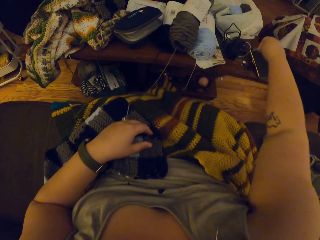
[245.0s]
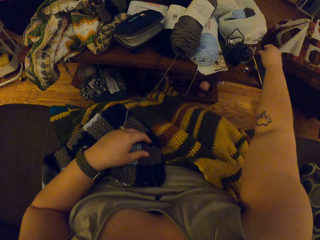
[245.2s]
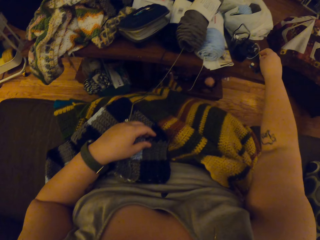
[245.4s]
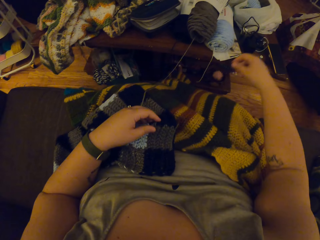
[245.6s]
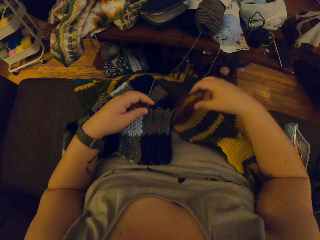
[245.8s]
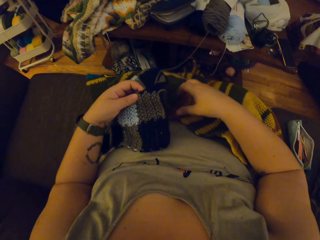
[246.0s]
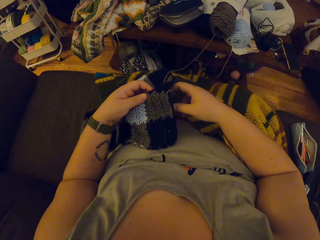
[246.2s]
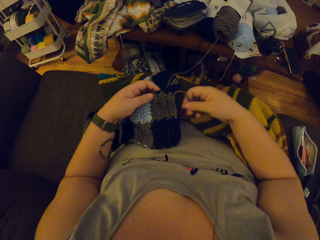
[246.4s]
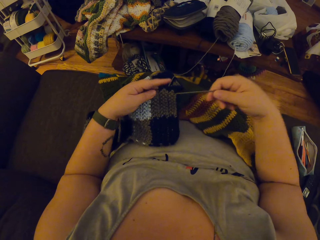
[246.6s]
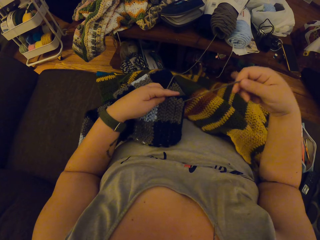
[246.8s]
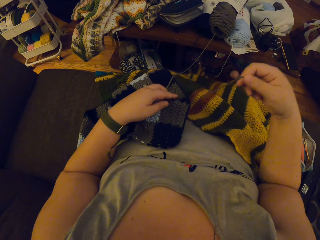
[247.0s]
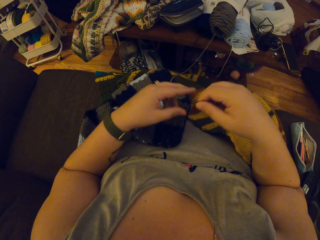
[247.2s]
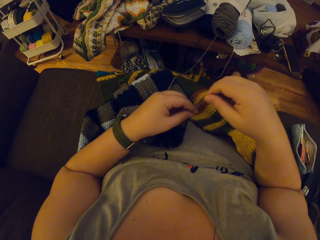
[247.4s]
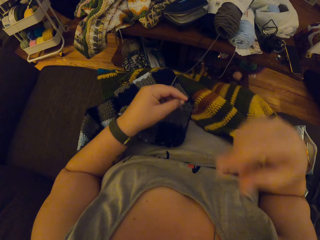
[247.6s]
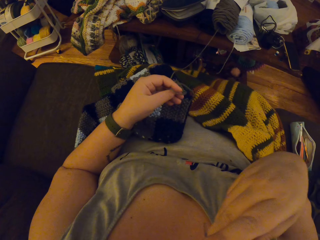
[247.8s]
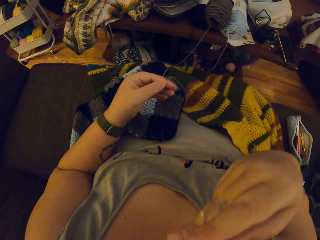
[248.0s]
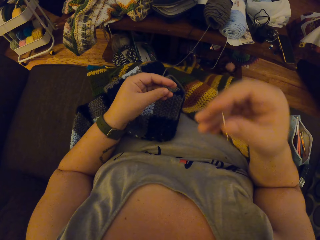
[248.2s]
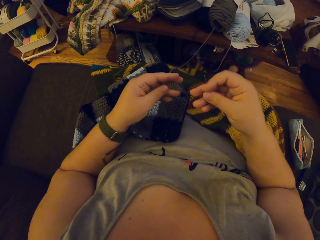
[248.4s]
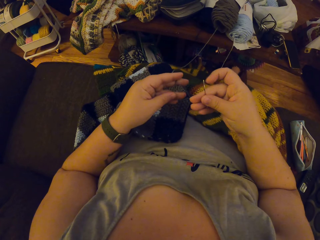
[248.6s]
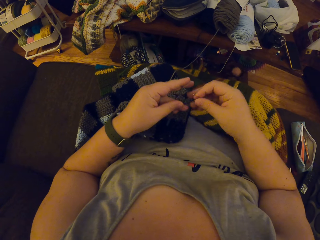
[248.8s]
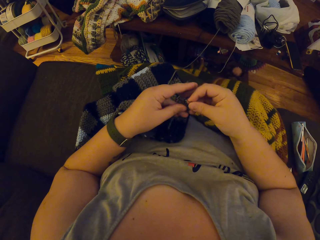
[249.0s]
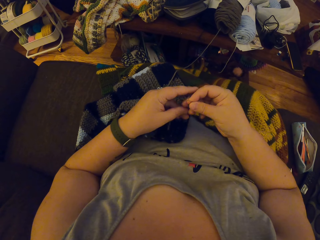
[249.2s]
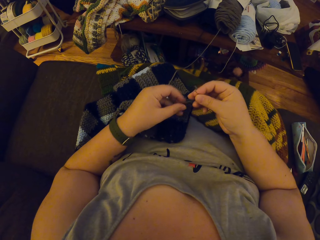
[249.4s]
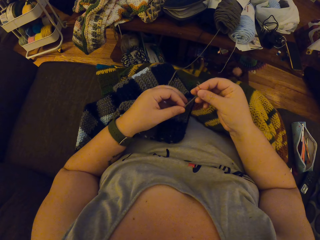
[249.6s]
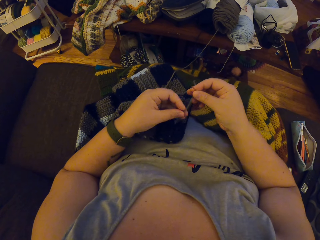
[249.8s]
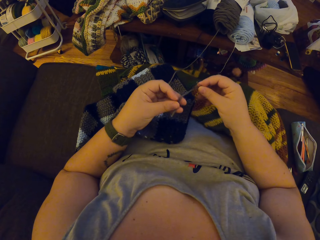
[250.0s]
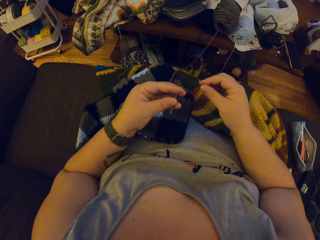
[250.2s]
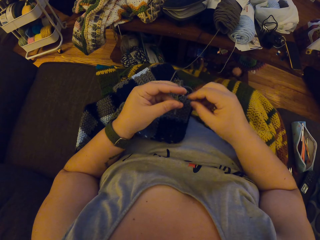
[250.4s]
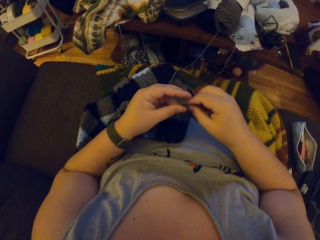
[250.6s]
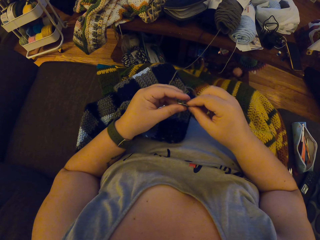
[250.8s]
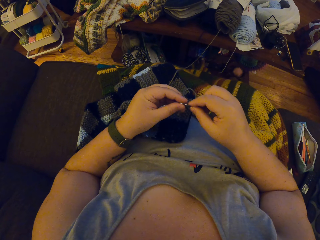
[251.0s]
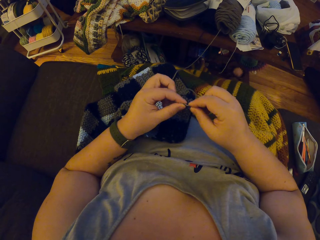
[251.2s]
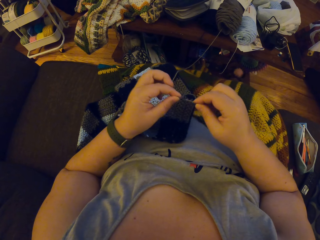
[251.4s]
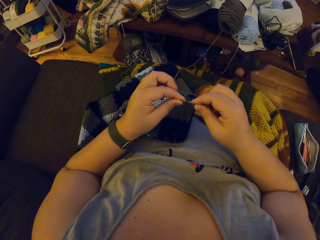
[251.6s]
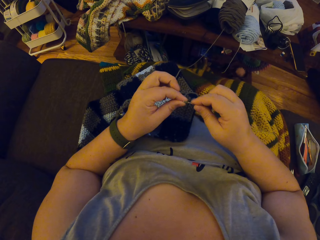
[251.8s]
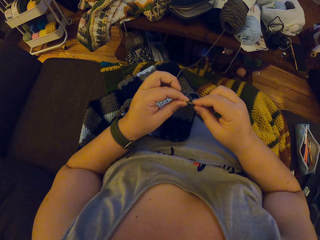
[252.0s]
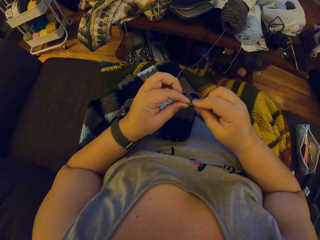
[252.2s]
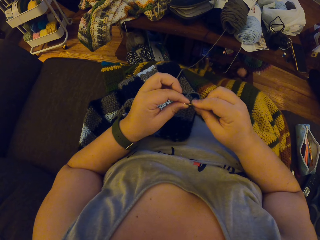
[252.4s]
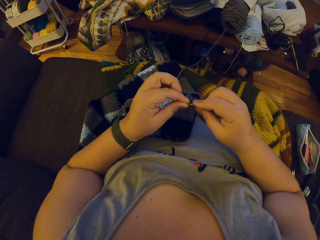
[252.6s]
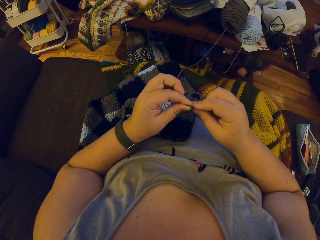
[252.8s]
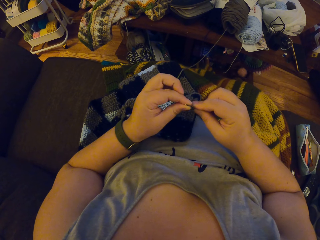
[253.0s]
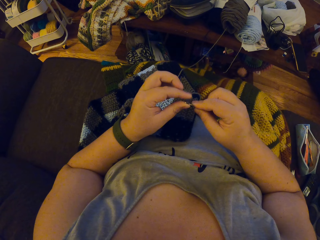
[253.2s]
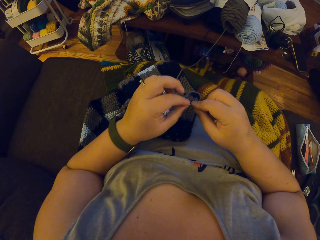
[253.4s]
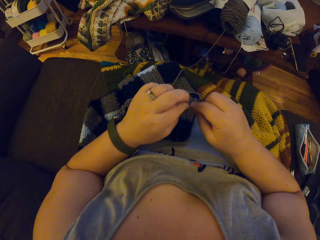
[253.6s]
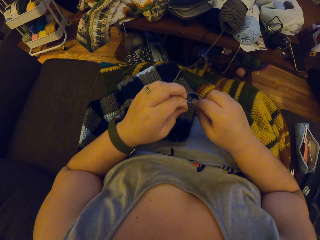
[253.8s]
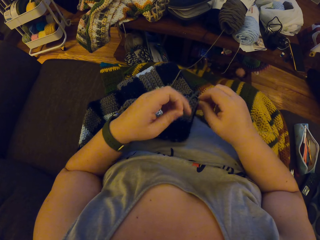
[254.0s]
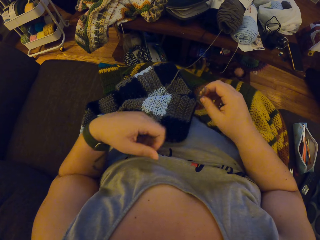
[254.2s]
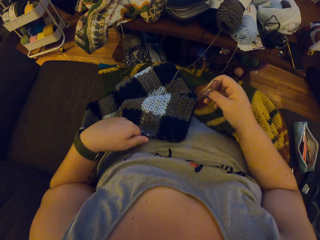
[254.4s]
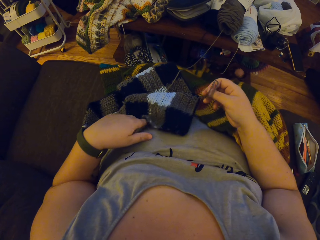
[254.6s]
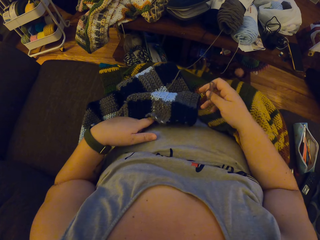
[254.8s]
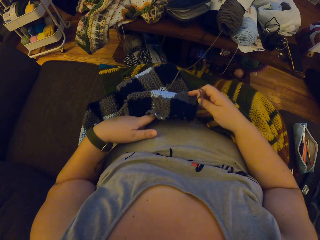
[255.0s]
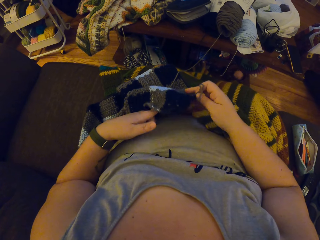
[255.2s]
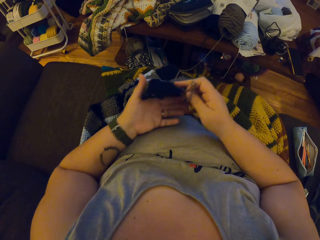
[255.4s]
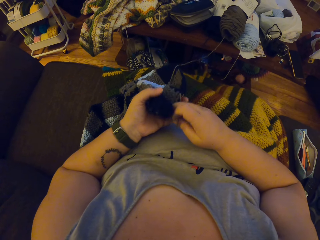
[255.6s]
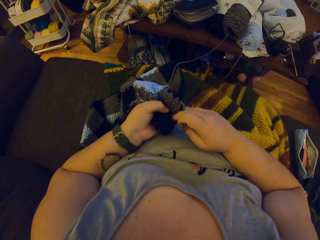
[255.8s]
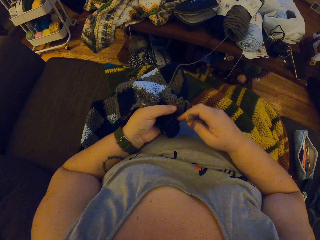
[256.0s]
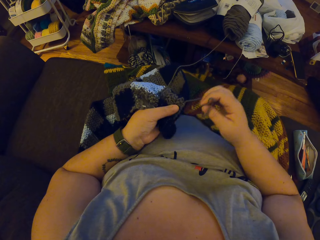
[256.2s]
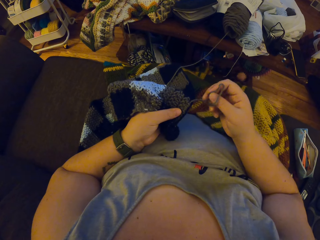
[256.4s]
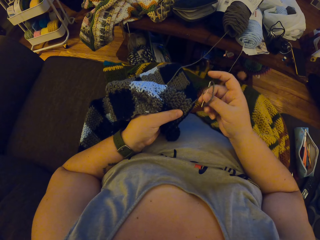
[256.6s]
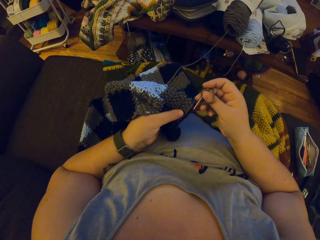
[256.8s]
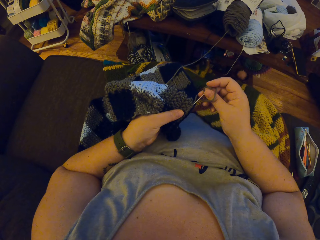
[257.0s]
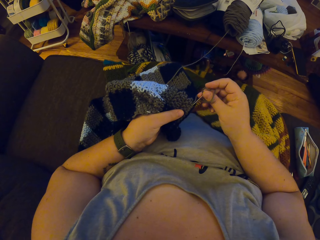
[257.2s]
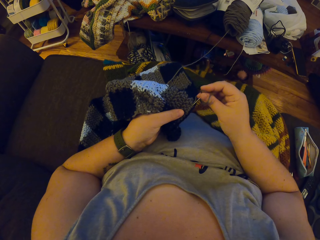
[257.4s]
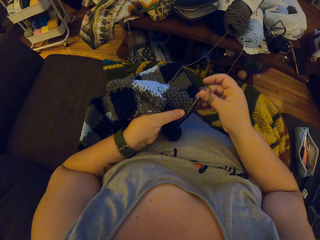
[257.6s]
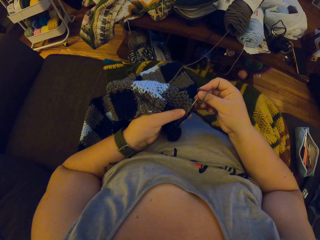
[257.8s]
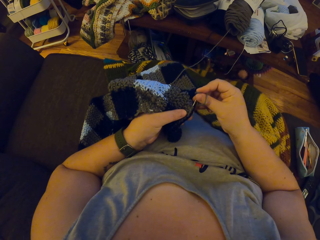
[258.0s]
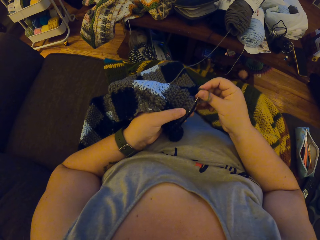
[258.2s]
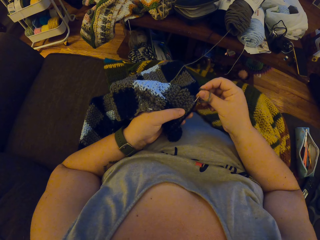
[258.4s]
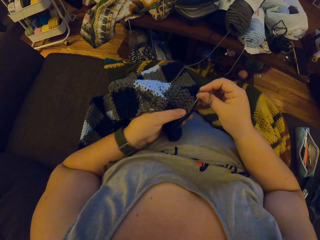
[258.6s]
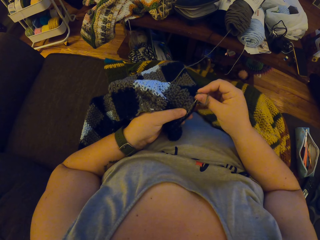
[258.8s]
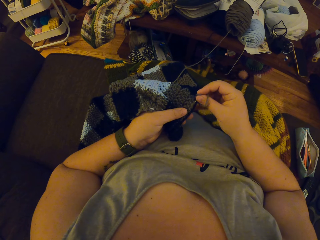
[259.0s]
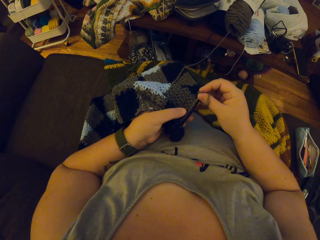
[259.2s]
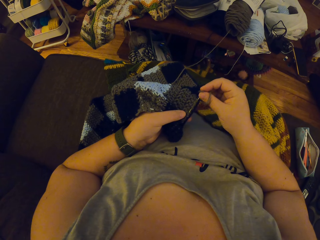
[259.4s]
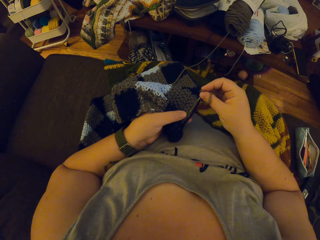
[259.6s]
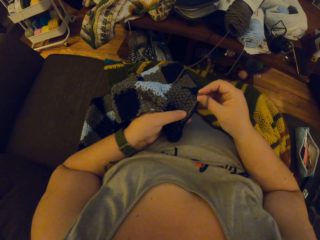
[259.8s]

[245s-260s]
The camera wearer drops the piece of yarn on the table. She pulls the yarn on the crochet. She passes the yarn to her left hand. She removes the needle from her mouth. She puts the yarn through the needle hole. She holds a fabric. She picks up the crochet on her belly with her left hand. She threads the fabric. She seams the crochet with the needle.

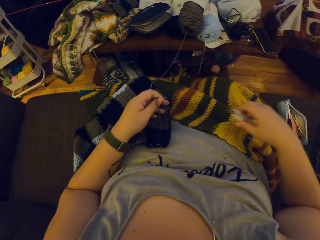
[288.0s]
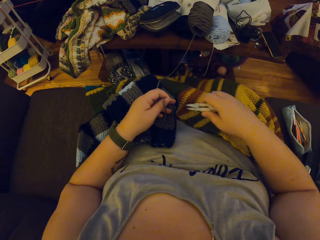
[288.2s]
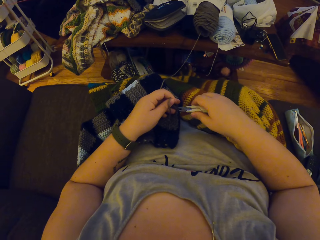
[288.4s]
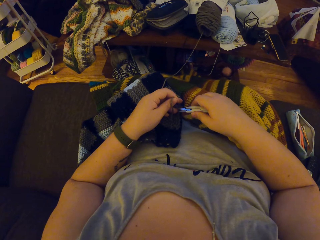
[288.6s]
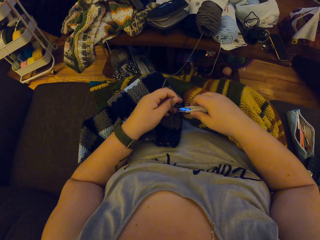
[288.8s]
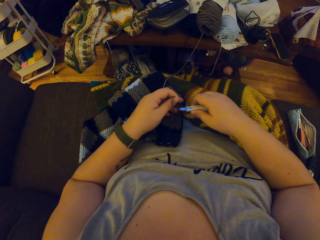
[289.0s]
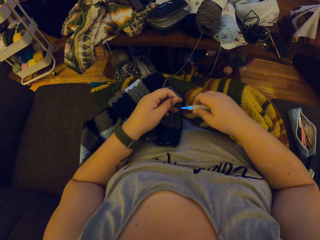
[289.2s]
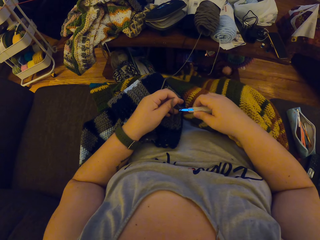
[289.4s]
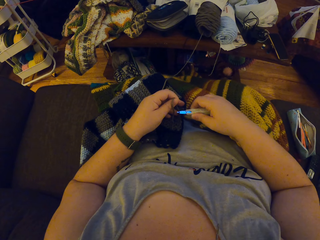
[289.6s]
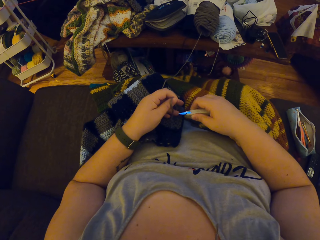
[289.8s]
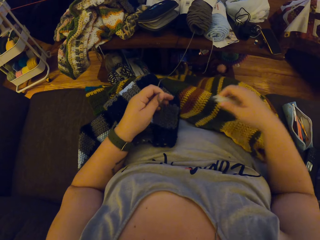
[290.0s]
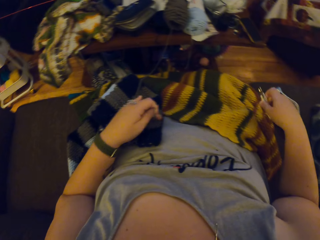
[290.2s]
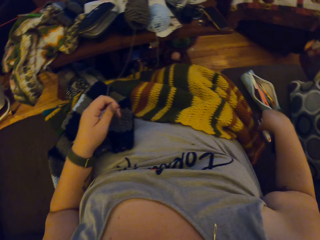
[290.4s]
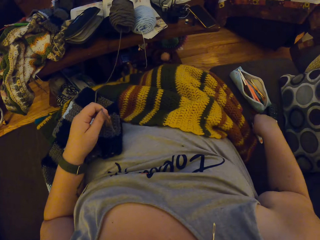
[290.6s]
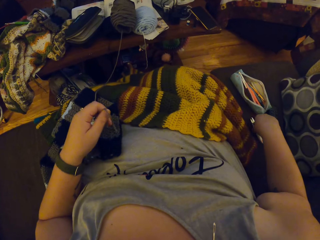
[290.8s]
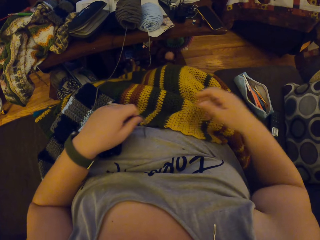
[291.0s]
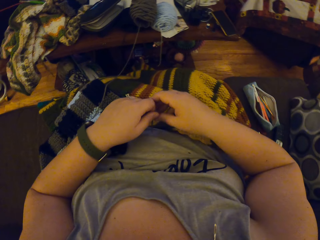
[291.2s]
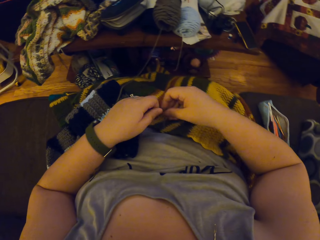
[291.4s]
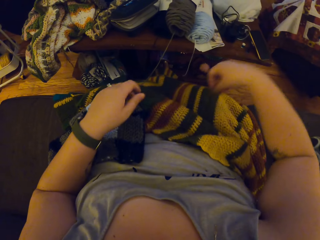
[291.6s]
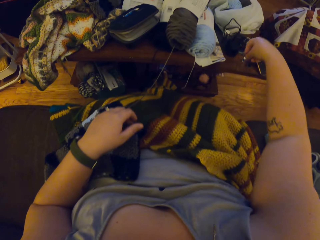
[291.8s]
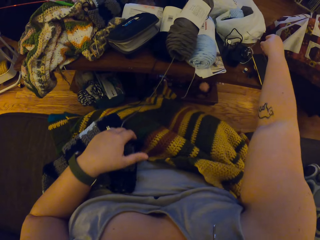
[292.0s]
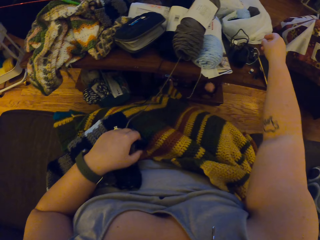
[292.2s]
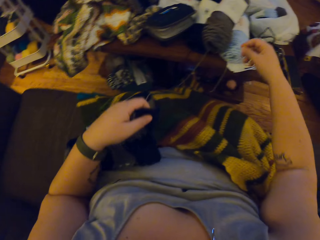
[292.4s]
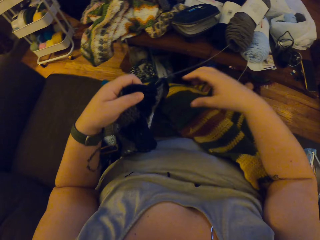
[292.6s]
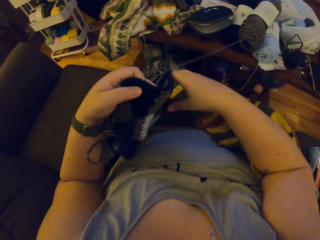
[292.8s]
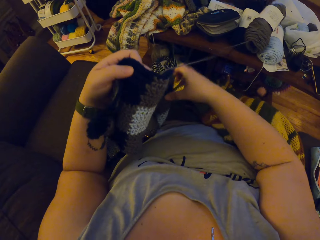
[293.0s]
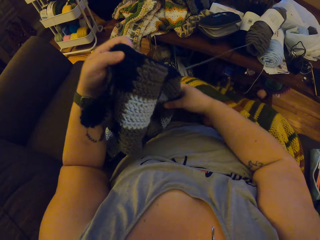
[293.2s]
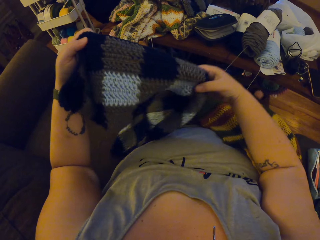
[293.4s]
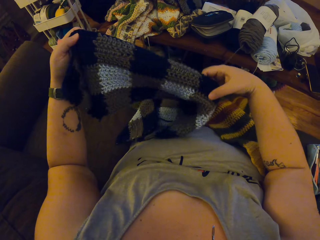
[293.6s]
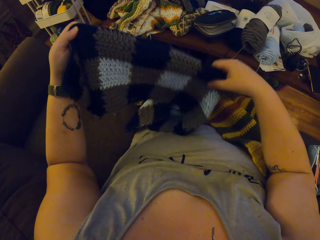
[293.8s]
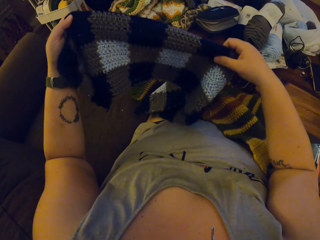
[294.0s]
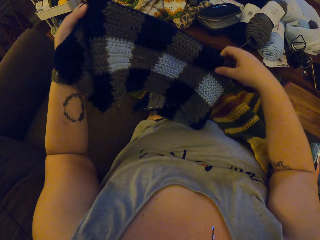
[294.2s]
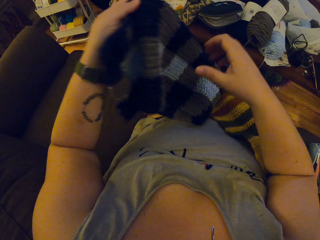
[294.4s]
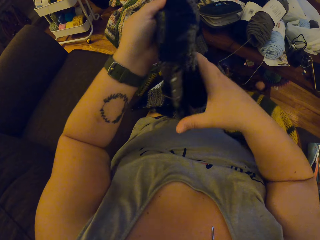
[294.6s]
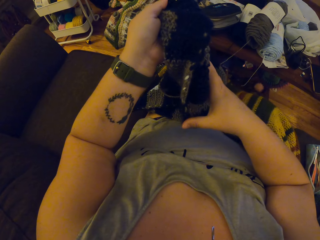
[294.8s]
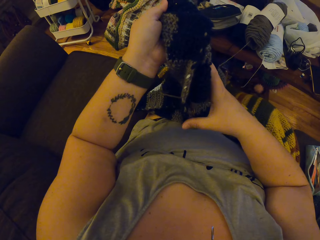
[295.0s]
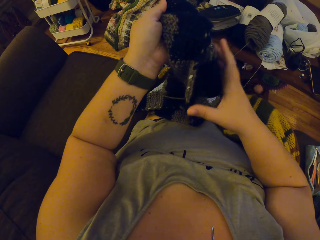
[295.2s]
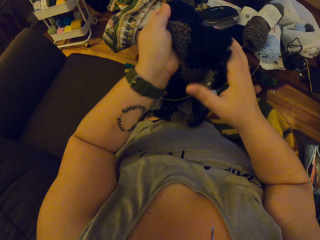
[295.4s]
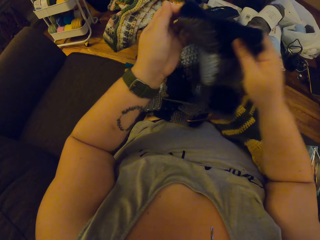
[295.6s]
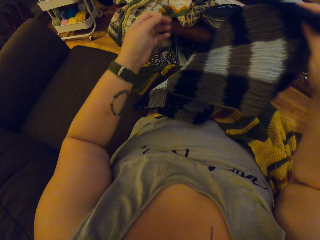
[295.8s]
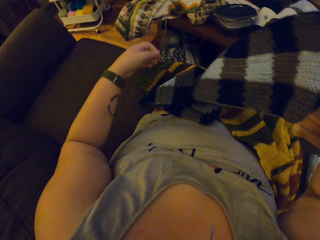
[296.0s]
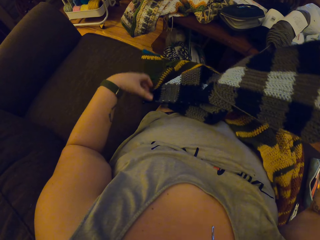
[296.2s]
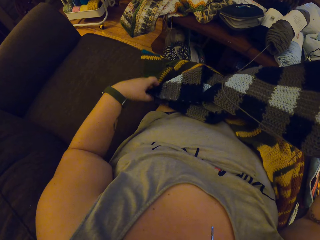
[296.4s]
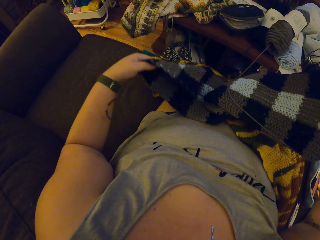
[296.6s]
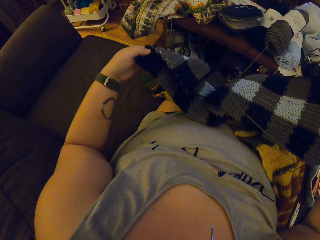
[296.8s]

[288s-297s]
The camera wearer takes a clipper or pair of scissors. She cuts the yarn on the crochet with the pair of scissors. She drops the pair of scissors on the couch. She passes the piece of yarn to her right hand. She drops the piece of yarn on the table. She picks up the crochet on her belly. She holds up the scarf. She spreads the crochet on her hand.
